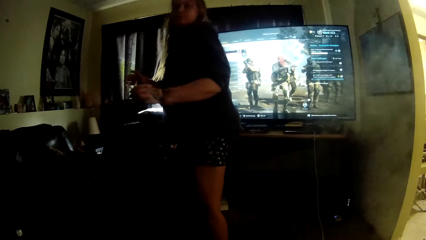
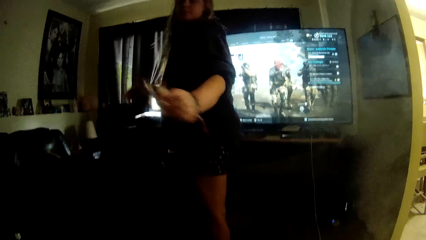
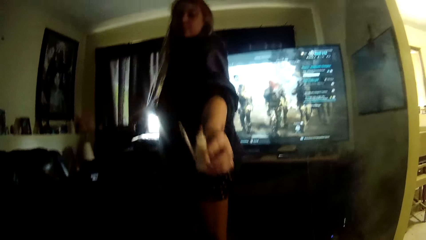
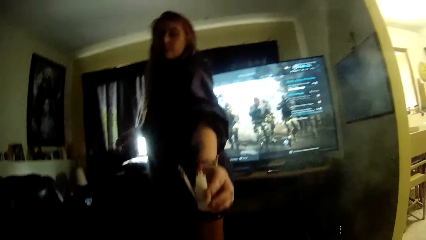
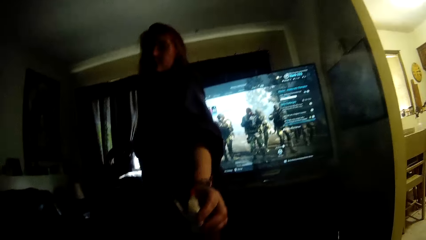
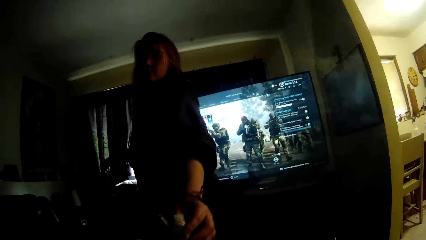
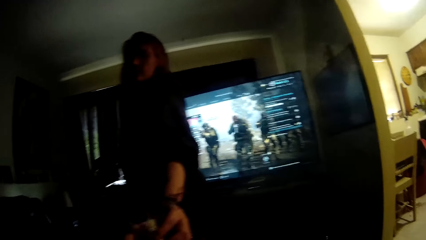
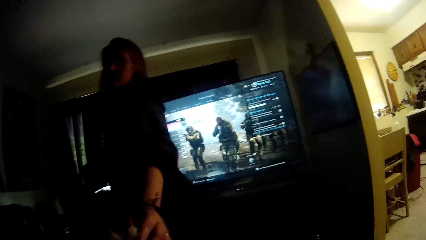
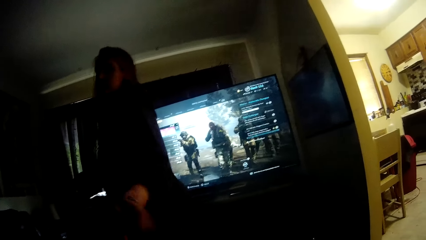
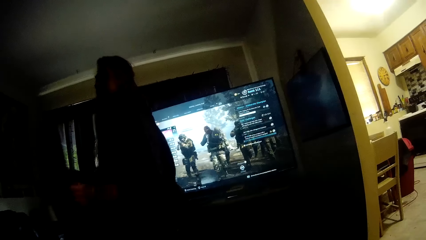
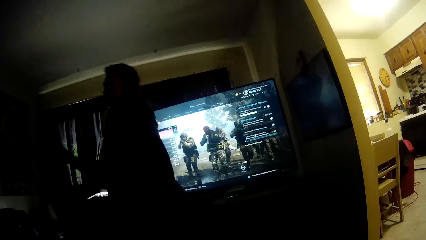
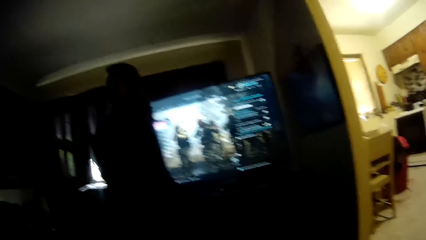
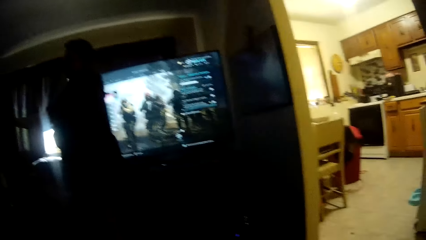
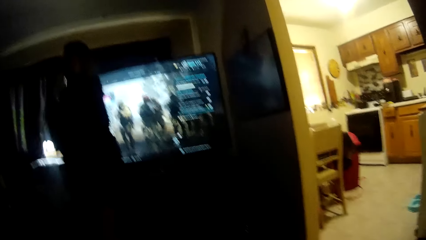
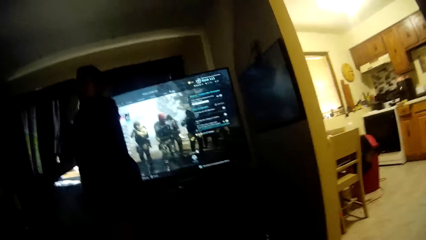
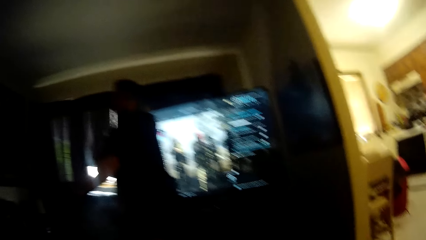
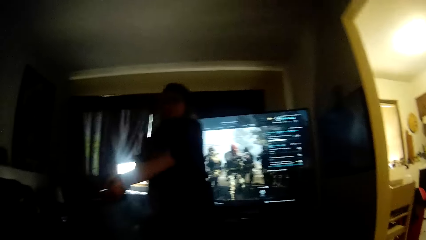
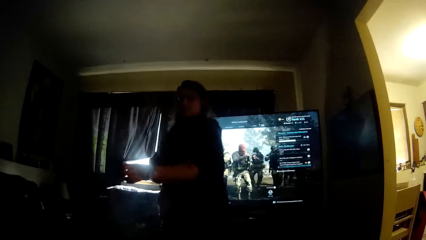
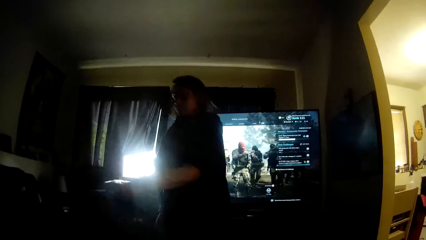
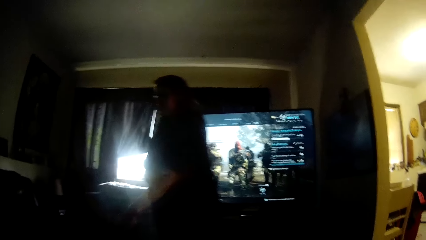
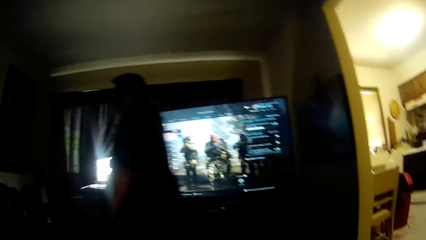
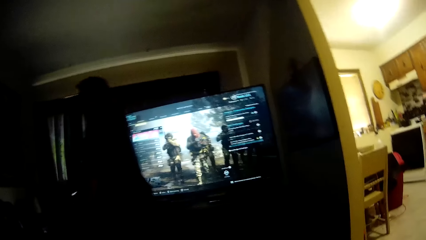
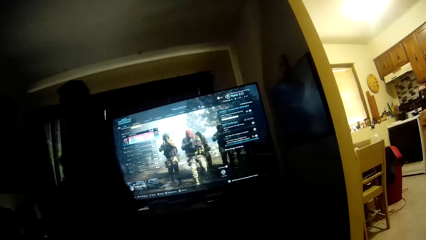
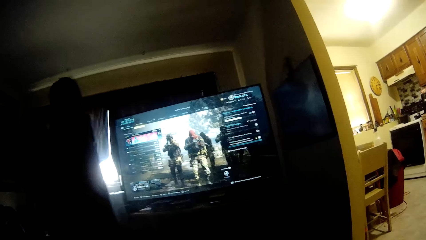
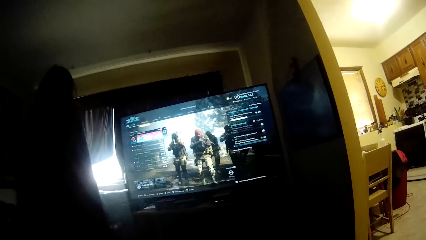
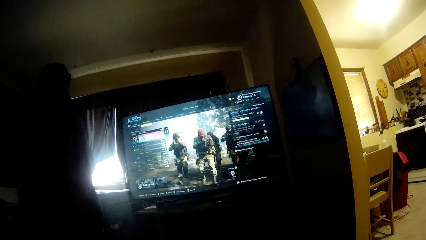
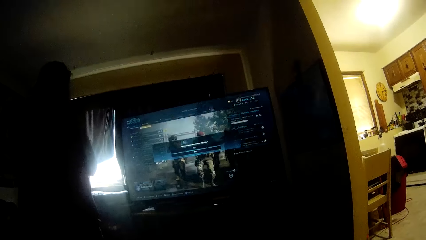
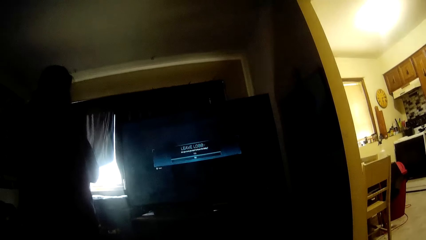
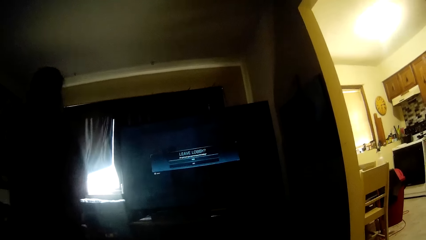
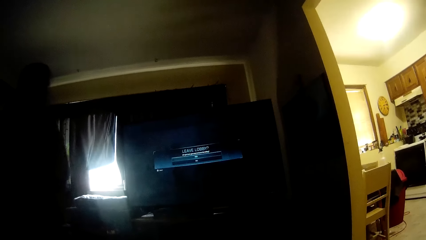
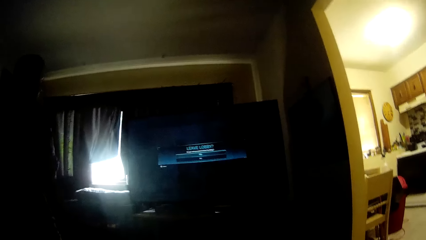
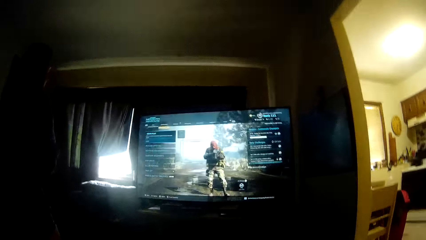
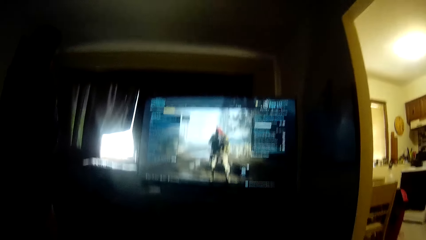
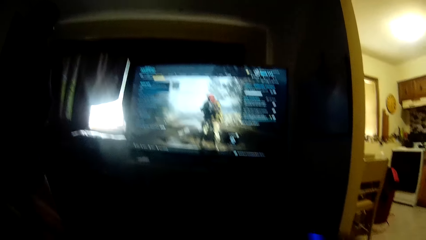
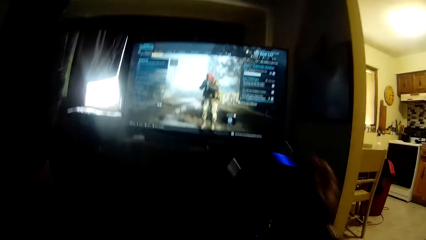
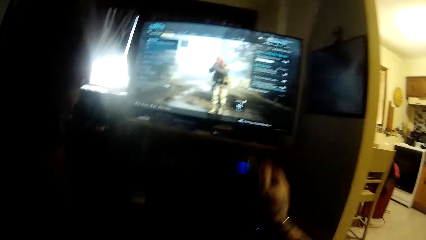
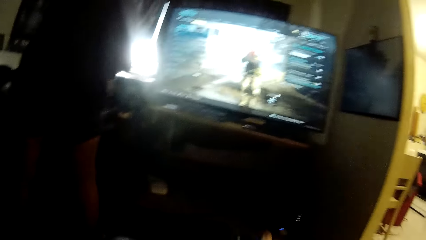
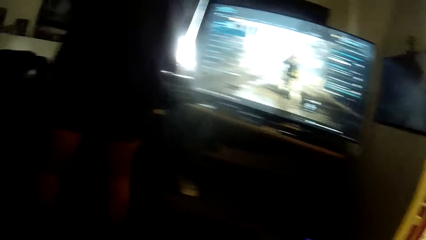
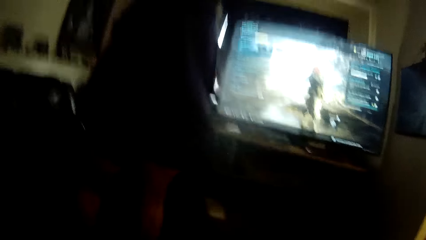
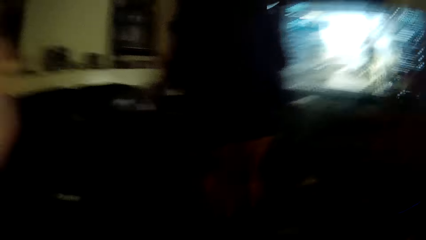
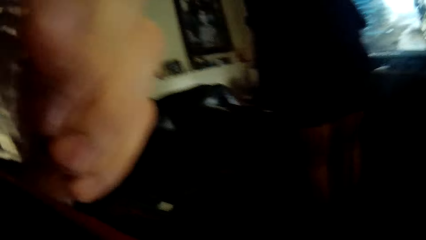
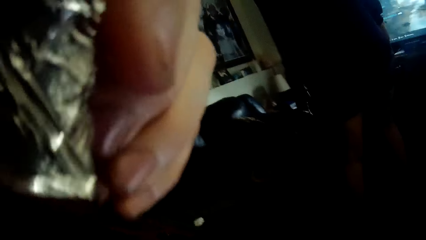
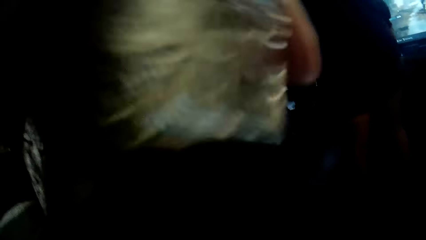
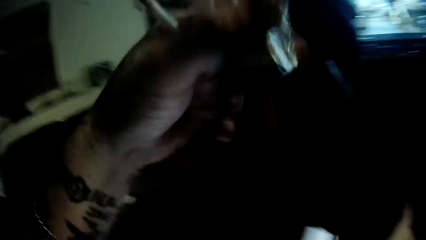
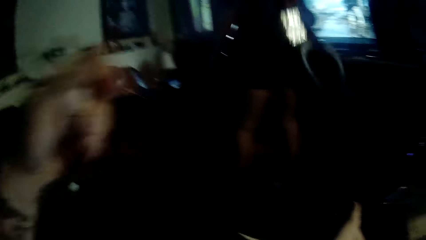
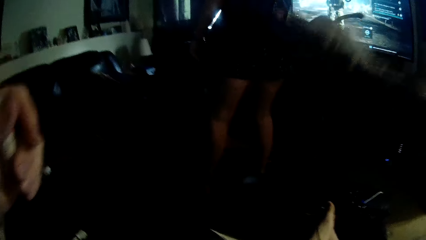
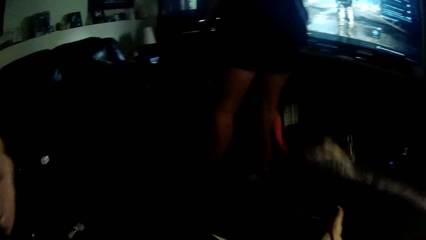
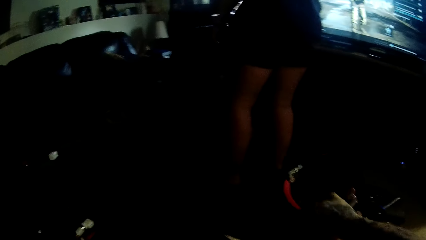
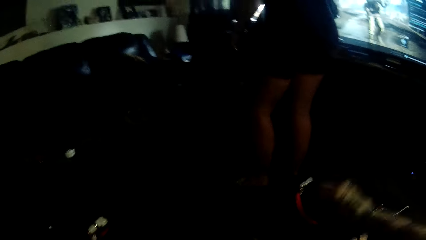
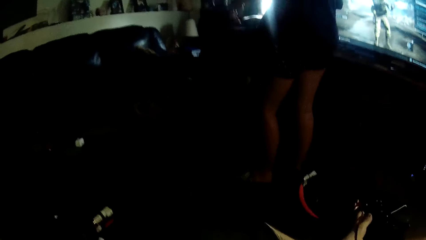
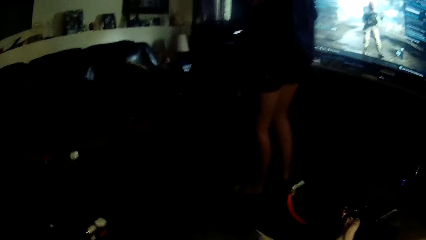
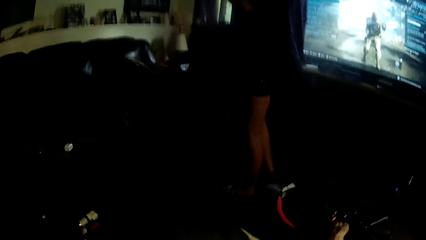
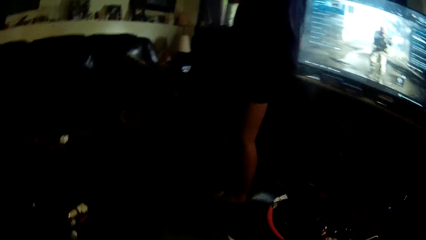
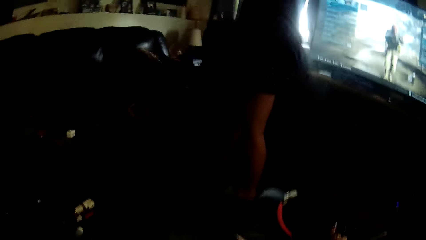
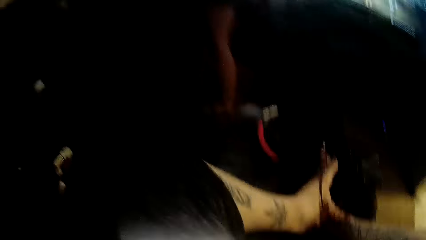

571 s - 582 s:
A woman gives the camera wearer a bottle with her left hand. The woman adjusts her sleeves. The camera wearer drops his gamepad on a table with his right hand. He lifts the phone. He drops his headset on the table with his right hand. He holds something. He lifts his hand.
